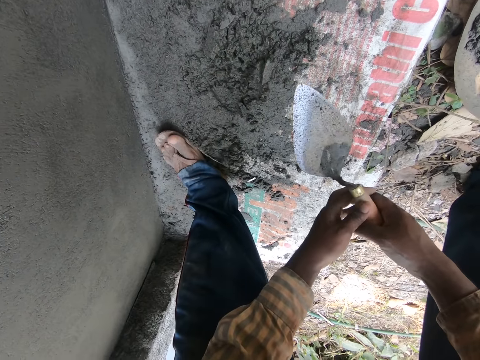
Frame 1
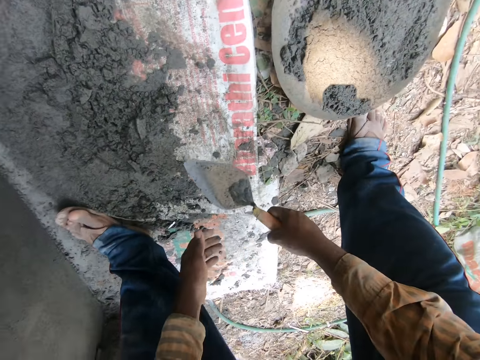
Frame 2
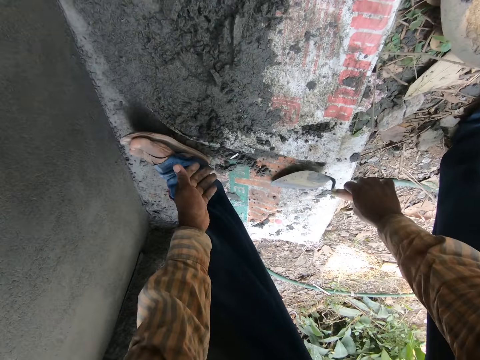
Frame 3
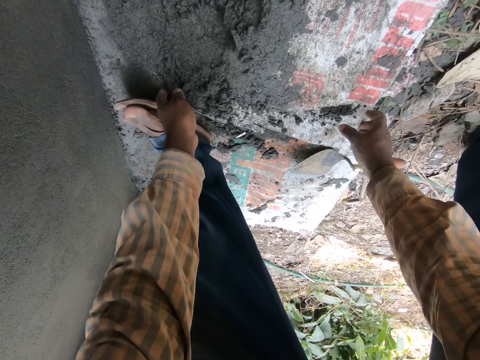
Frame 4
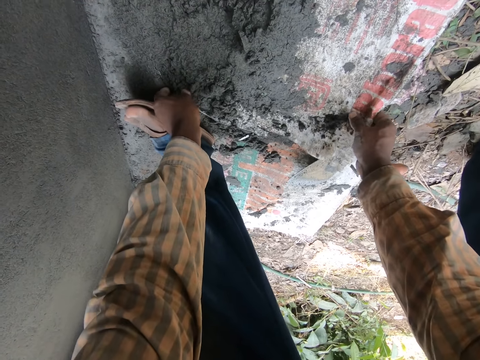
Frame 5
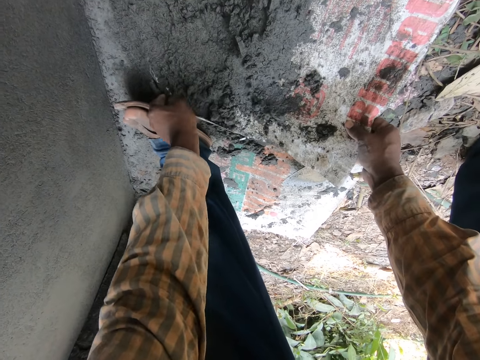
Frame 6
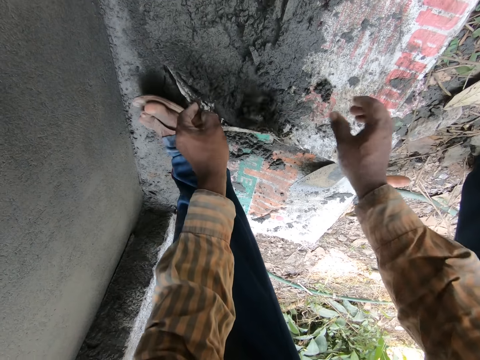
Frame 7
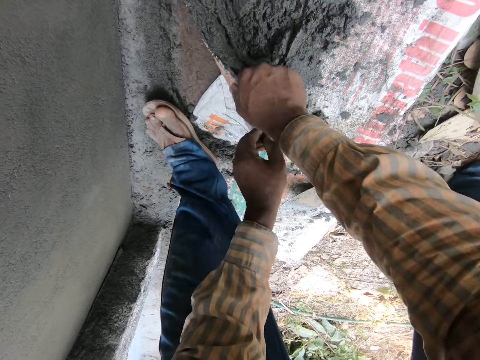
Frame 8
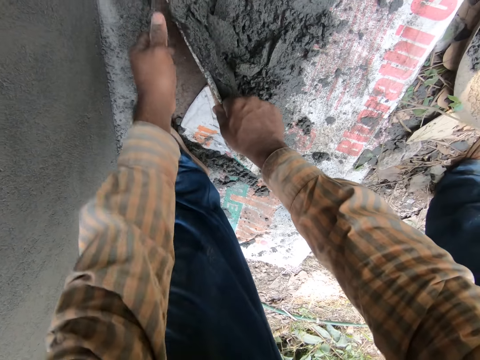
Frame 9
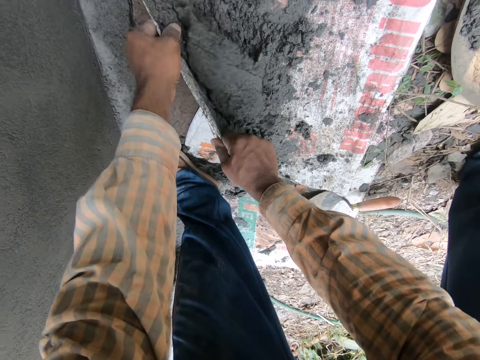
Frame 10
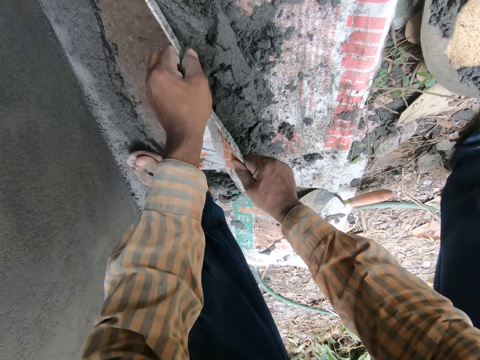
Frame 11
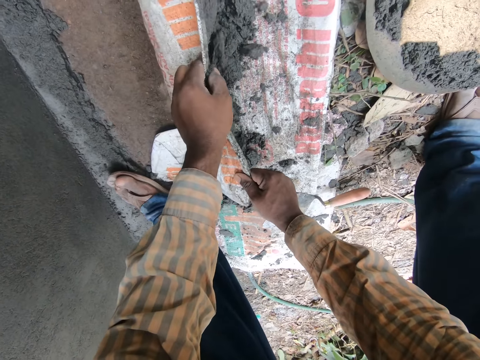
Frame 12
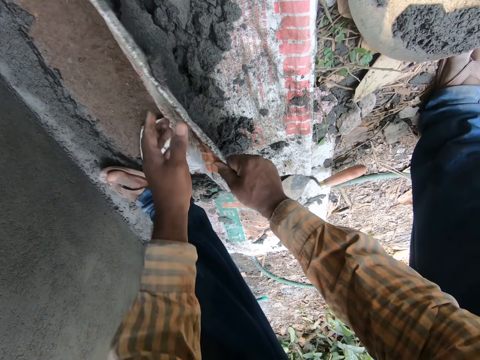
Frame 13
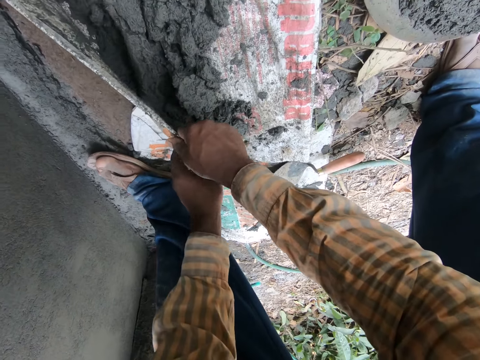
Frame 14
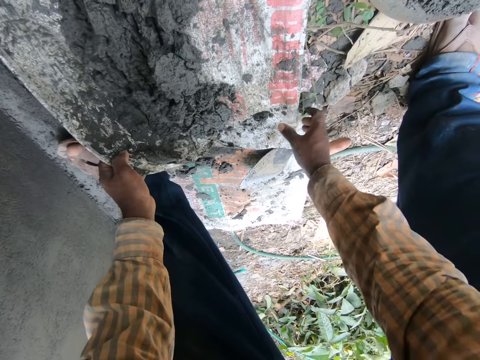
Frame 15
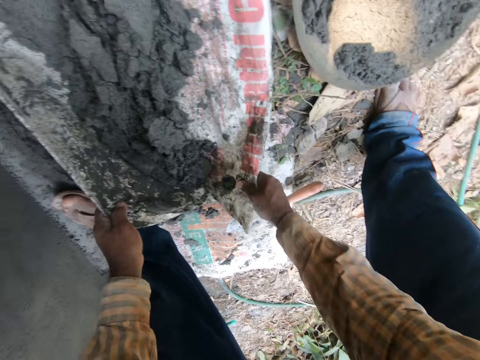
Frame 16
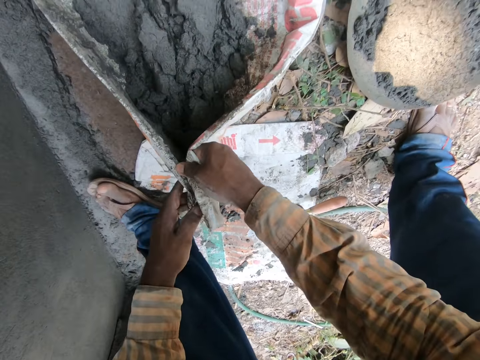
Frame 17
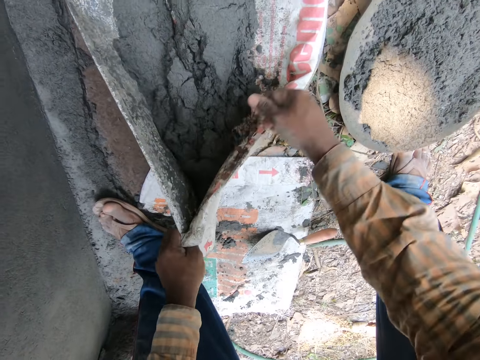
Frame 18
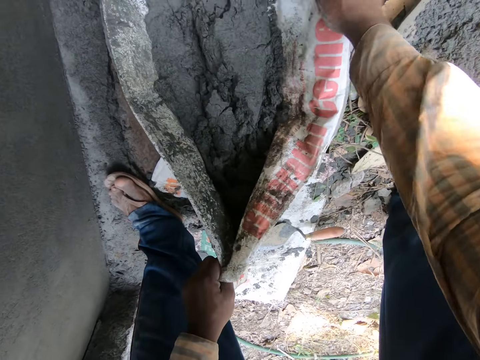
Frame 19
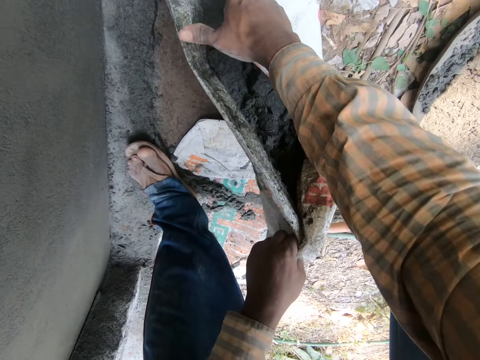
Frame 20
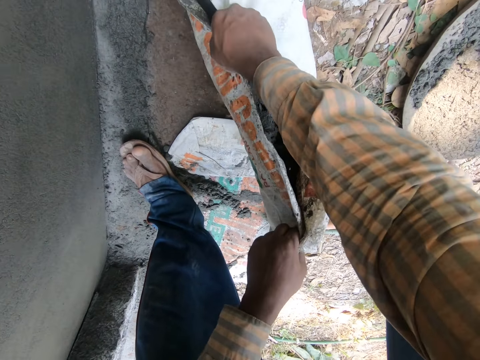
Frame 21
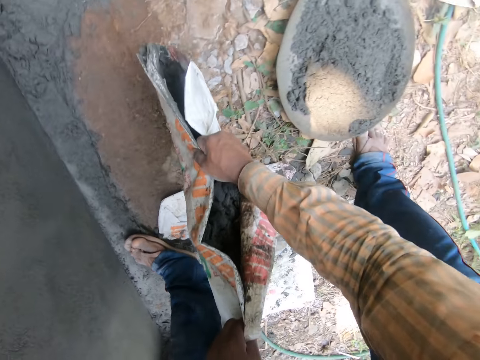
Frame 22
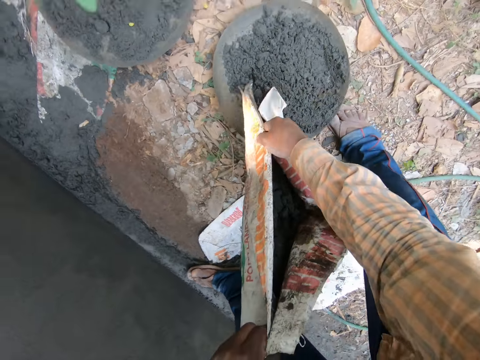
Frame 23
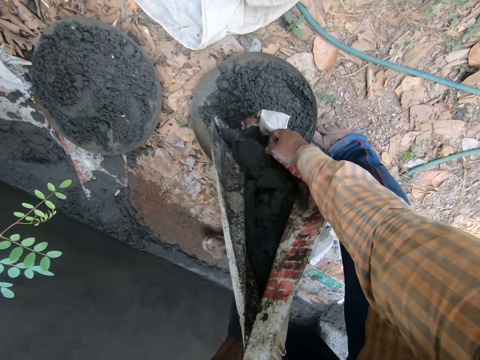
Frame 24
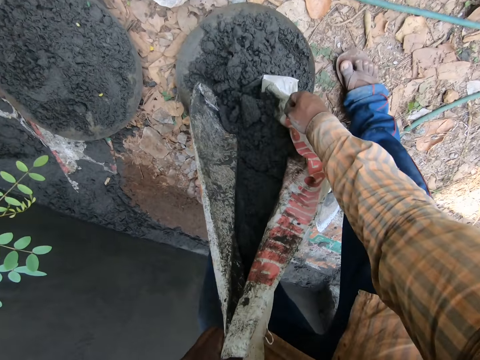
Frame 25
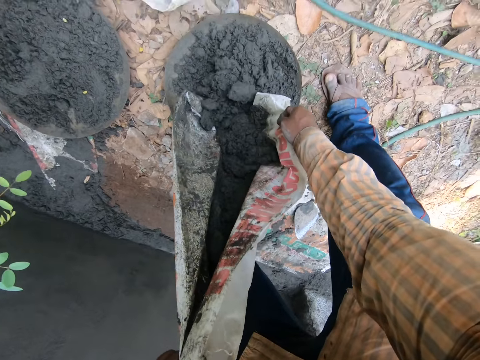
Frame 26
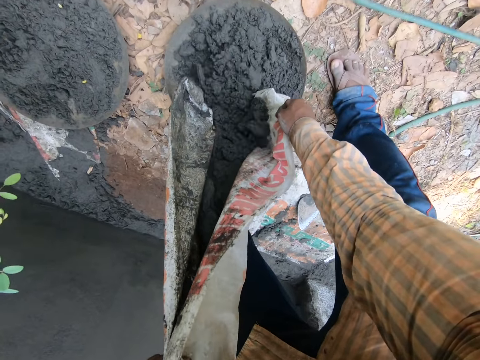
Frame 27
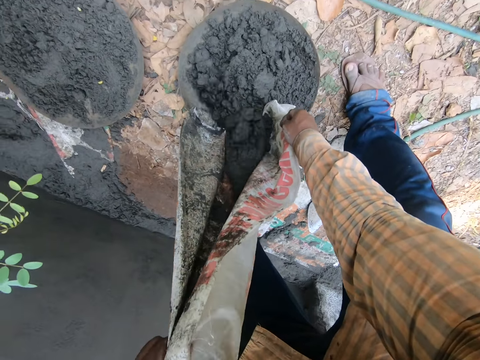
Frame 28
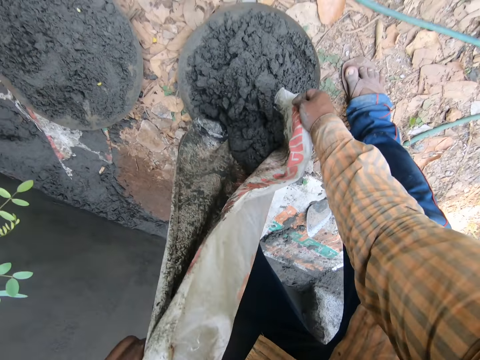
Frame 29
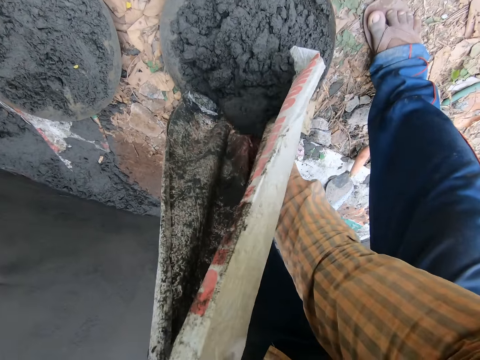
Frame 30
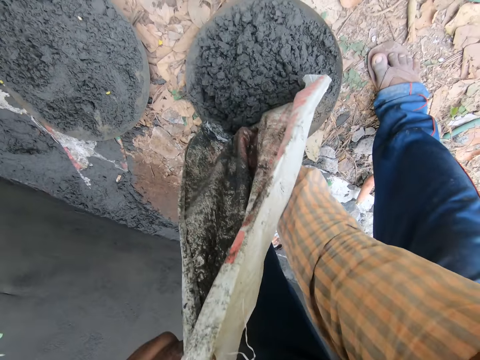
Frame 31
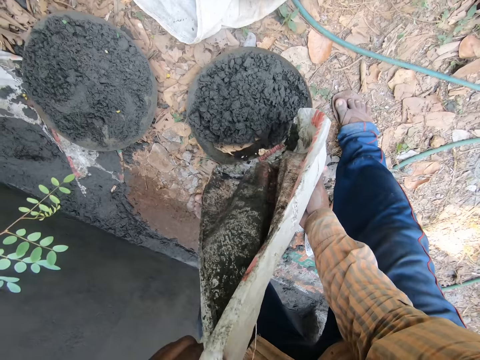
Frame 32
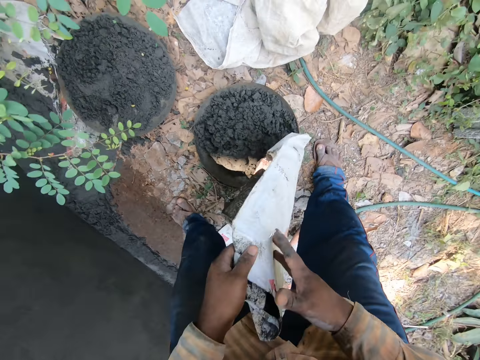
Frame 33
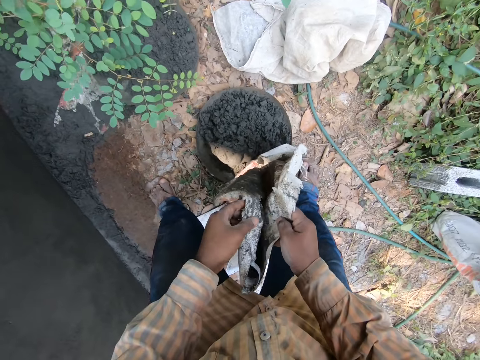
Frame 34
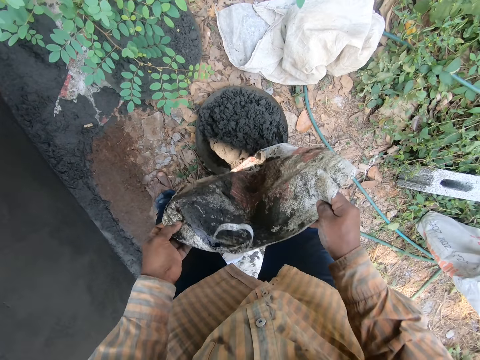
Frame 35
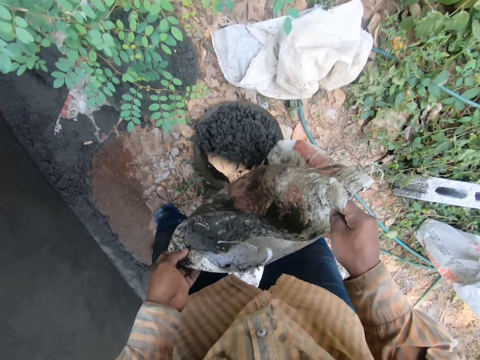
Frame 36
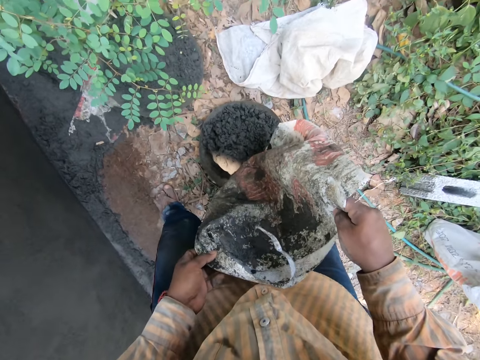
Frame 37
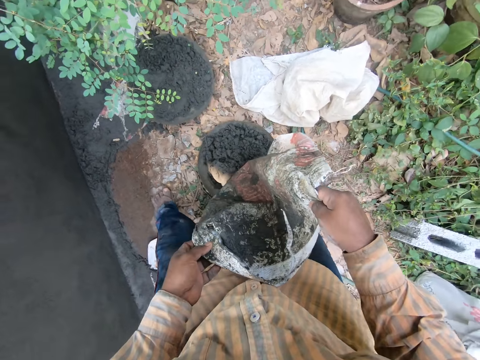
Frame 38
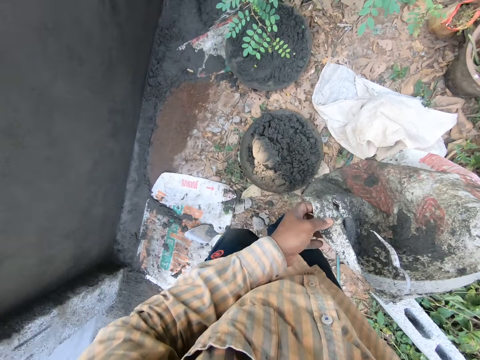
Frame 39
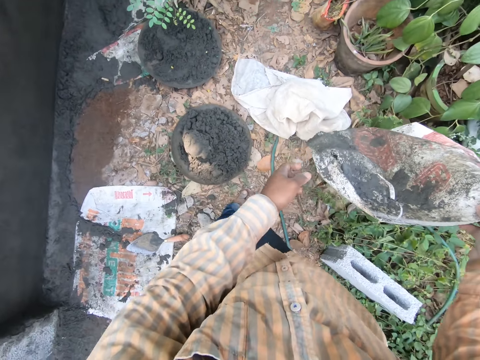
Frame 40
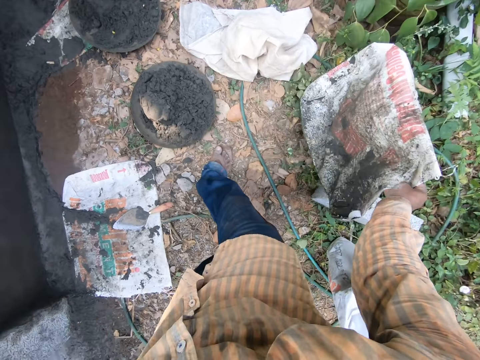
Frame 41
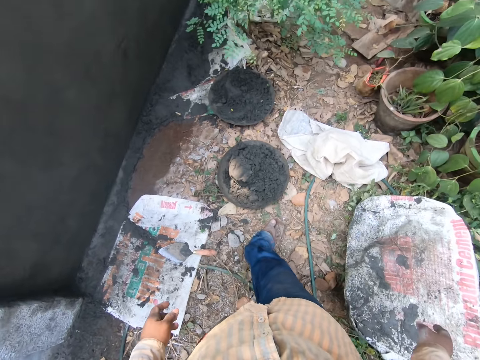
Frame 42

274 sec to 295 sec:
The camera wearer passes the hand trowel in his left hand to his right hand. He drops the hand trowel in his right hand on the sack. He carries the mortar on the sack with both hands. He takes the cement on the sack and pours the mortar in the bag in his hands into a mortar pan on the ground with both hands. He shakes the sack with both hands and taps the sack with his right hand. He opens the bag in his hands. He shakes off the mortar on the bag with his hands. He drops the bag in his right hand on the ground.

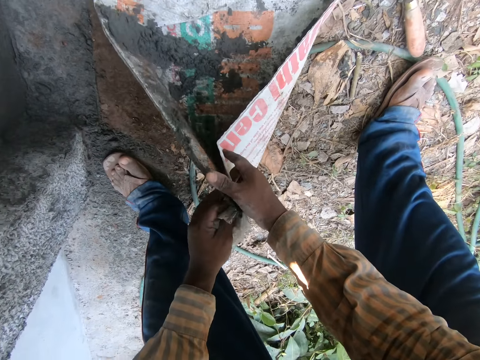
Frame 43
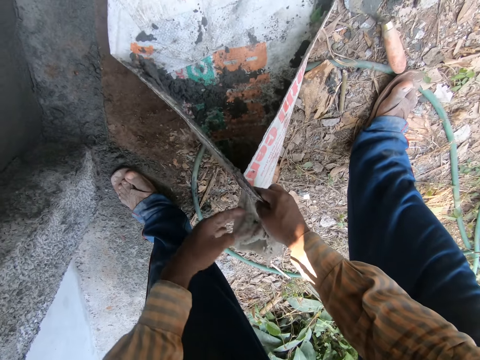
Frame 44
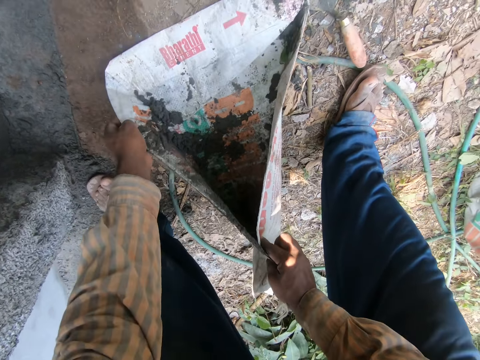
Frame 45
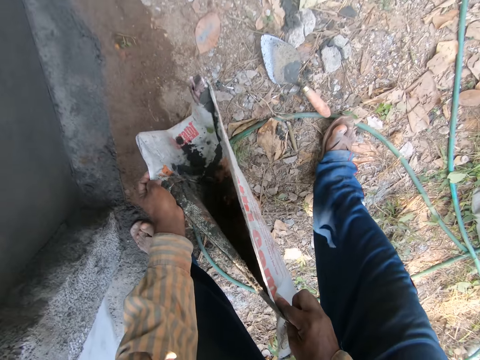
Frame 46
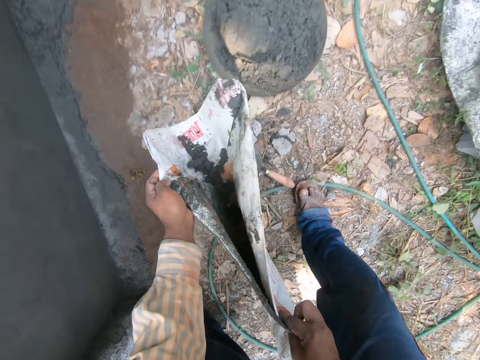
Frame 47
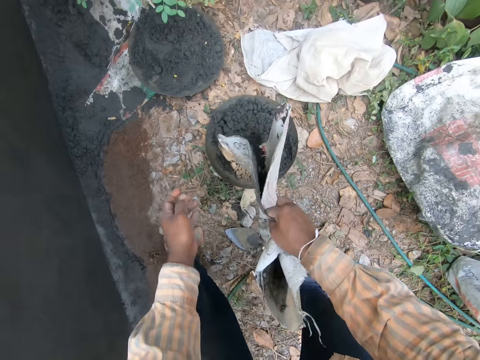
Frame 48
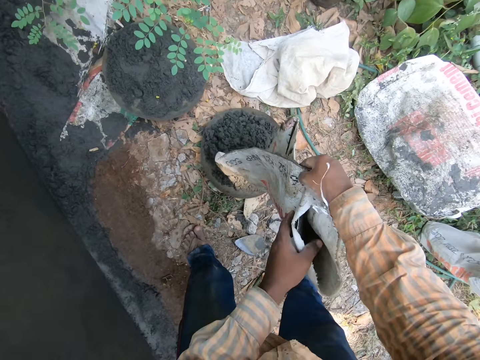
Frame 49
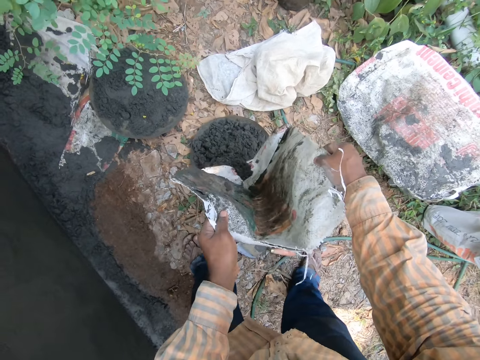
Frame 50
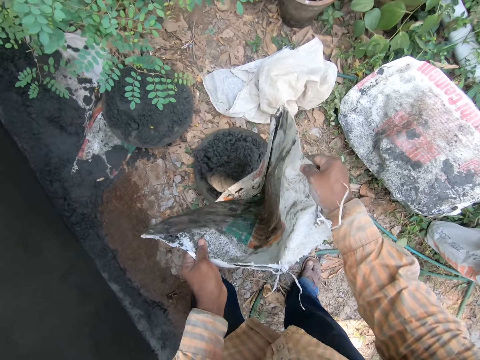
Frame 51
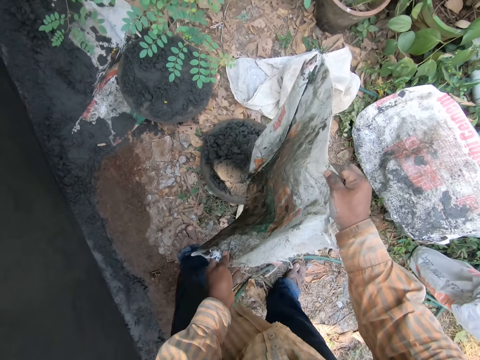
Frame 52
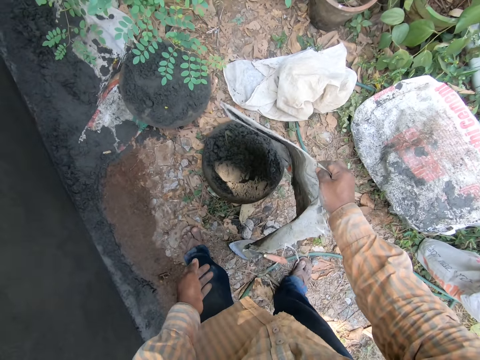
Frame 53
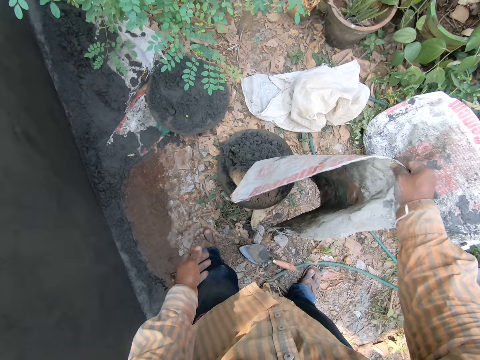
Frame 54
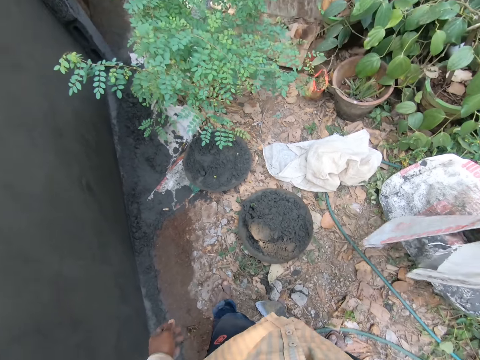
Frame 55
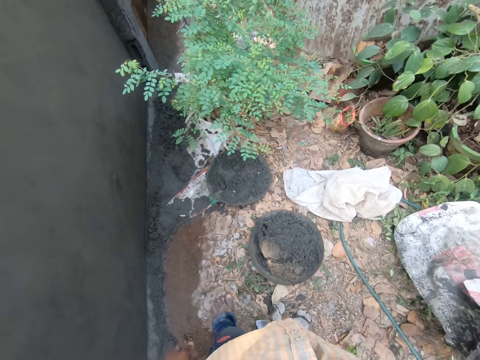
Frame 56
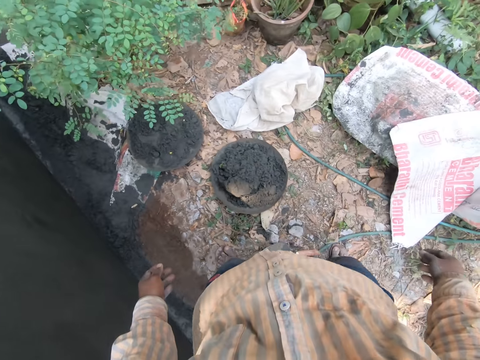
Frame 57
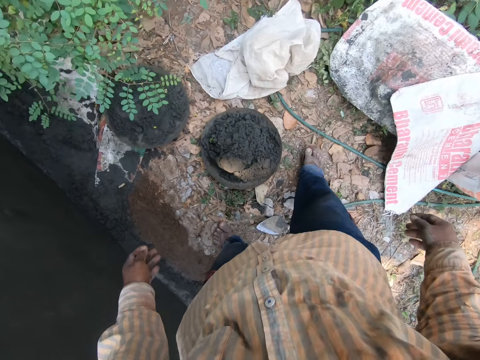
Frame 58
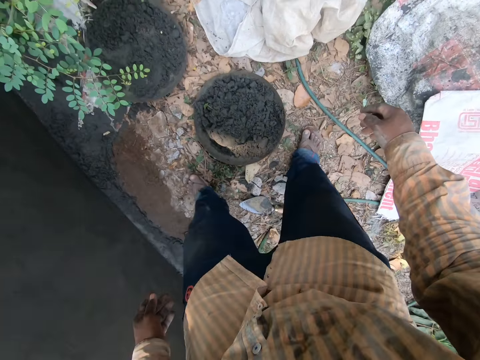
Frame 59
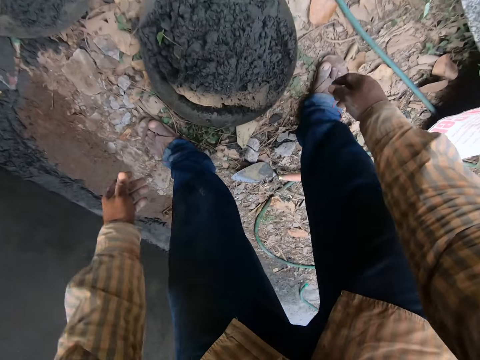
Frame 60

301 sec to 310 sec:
The camera wearer carries the sack with both hands. He pours the mortar in the bag in his hands into the mortar pan on the ground with both hands. He shakes off the mortar on the bag with his hands. He puts down the sack with his right hand.
